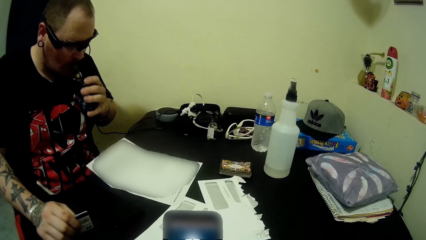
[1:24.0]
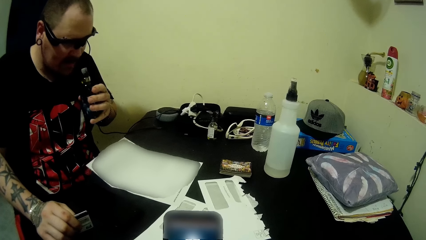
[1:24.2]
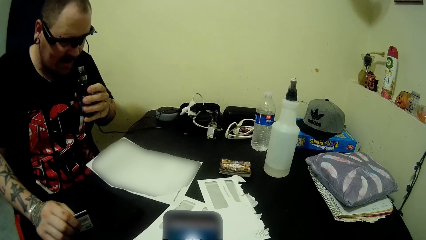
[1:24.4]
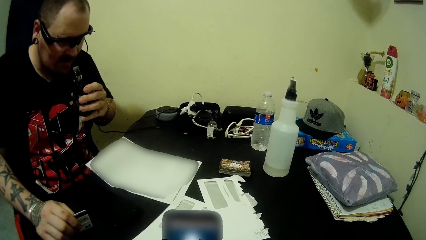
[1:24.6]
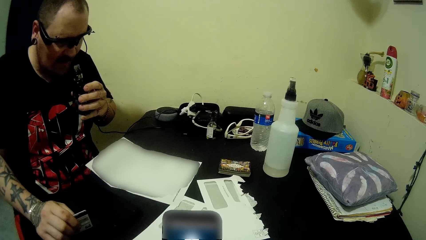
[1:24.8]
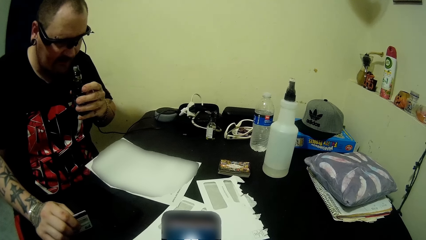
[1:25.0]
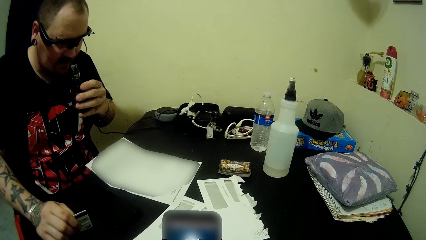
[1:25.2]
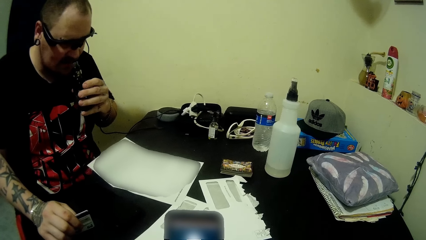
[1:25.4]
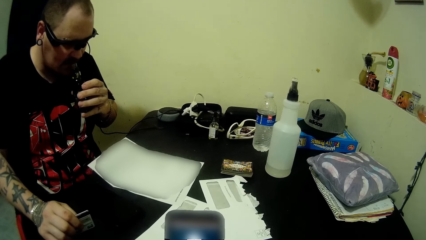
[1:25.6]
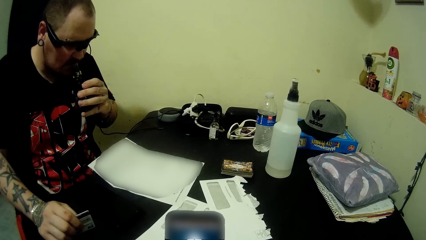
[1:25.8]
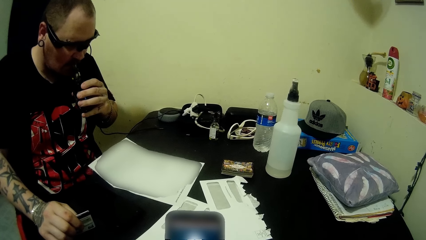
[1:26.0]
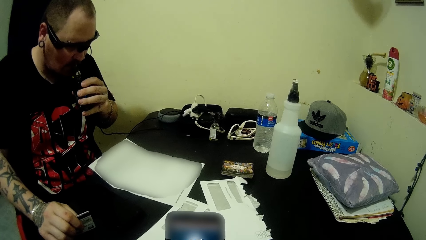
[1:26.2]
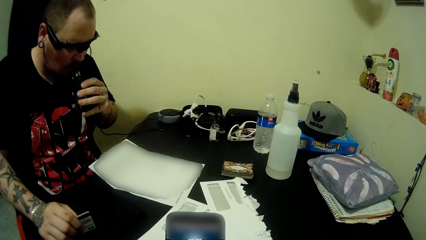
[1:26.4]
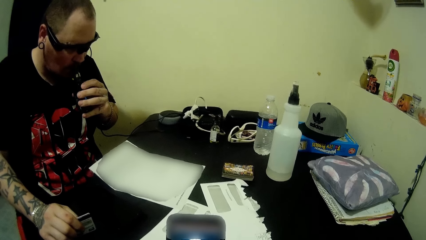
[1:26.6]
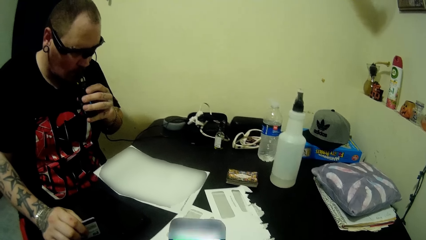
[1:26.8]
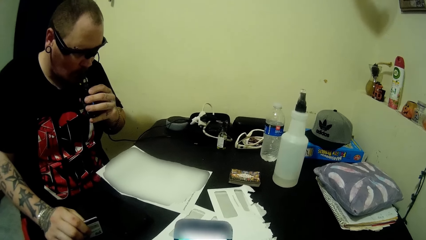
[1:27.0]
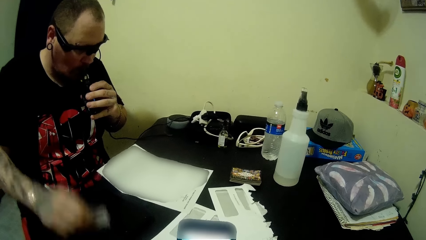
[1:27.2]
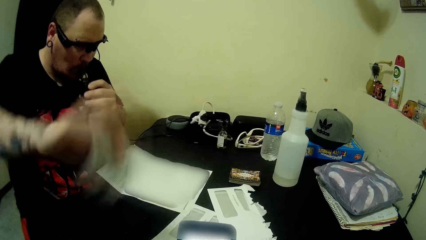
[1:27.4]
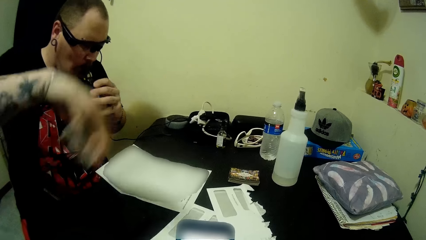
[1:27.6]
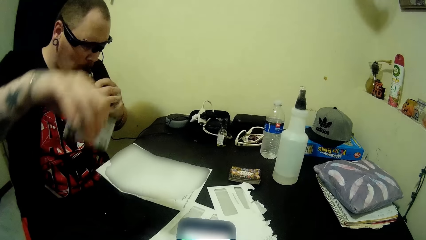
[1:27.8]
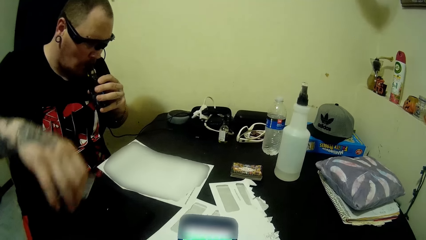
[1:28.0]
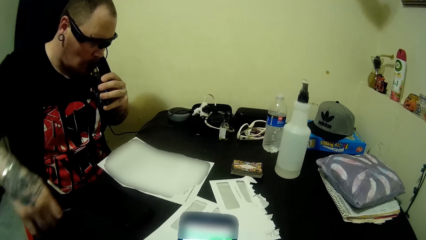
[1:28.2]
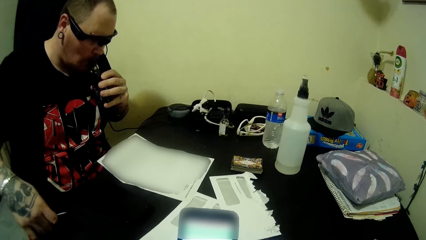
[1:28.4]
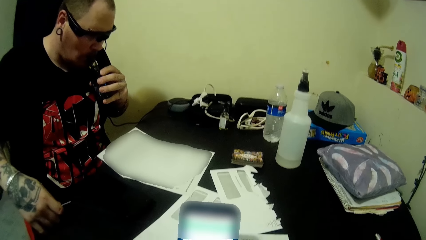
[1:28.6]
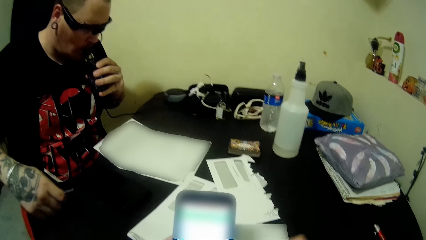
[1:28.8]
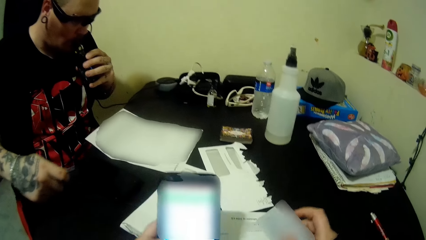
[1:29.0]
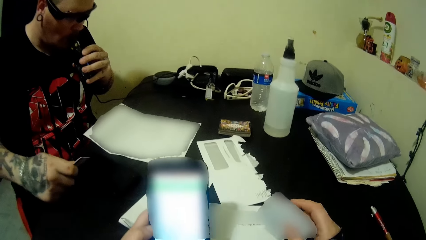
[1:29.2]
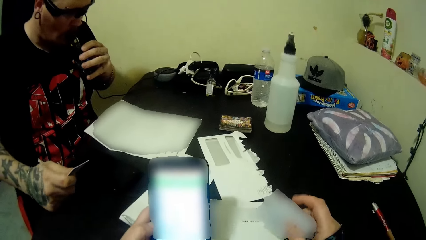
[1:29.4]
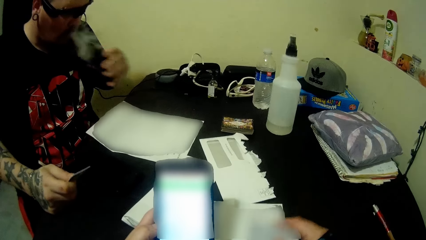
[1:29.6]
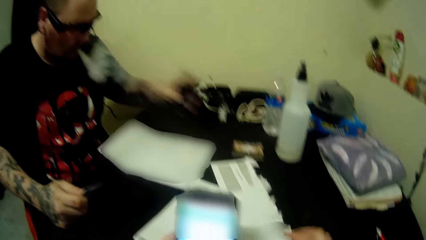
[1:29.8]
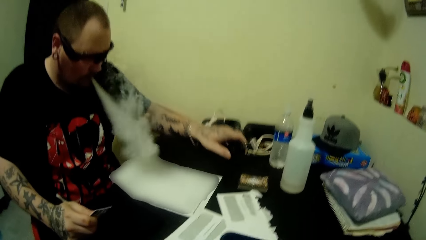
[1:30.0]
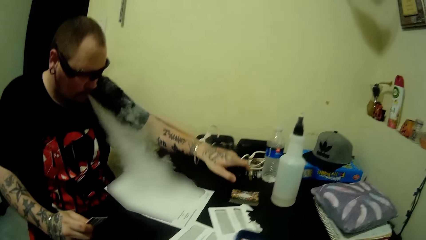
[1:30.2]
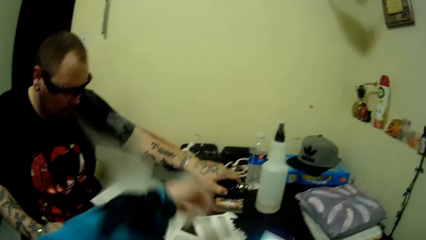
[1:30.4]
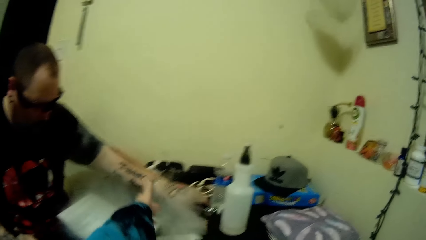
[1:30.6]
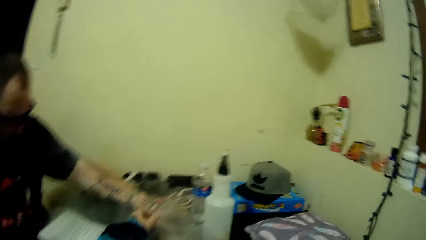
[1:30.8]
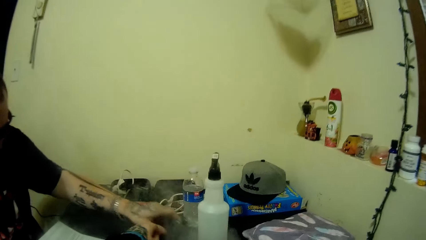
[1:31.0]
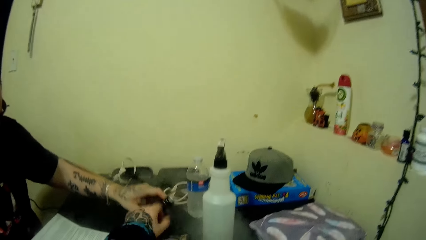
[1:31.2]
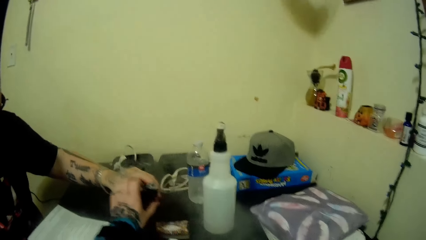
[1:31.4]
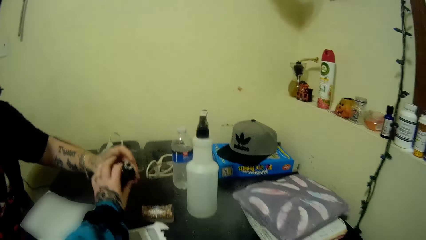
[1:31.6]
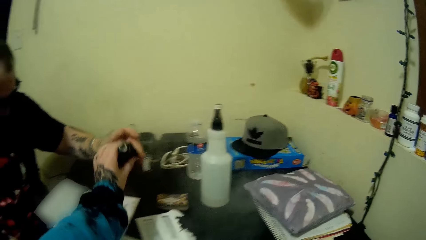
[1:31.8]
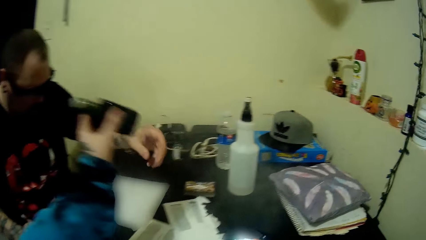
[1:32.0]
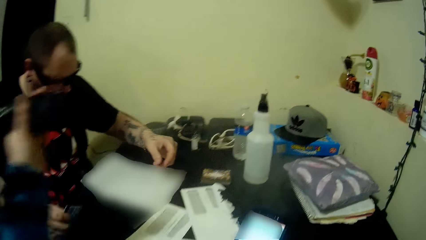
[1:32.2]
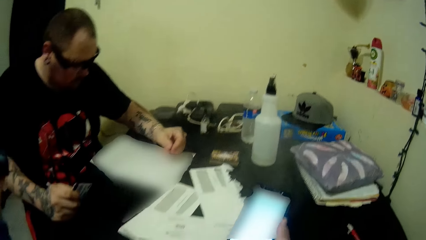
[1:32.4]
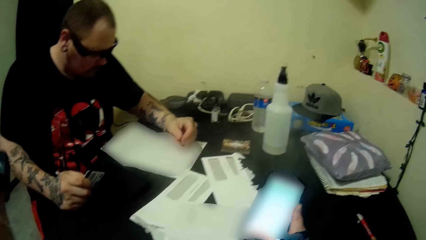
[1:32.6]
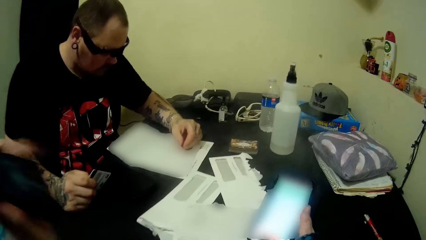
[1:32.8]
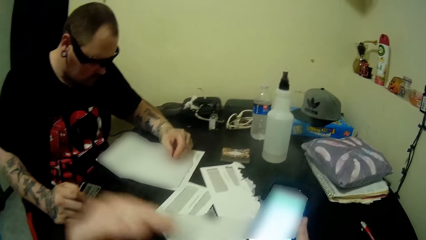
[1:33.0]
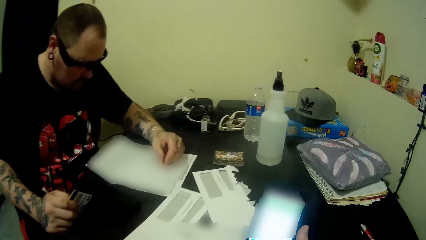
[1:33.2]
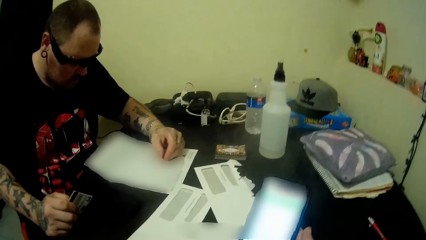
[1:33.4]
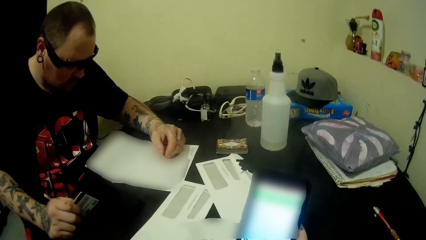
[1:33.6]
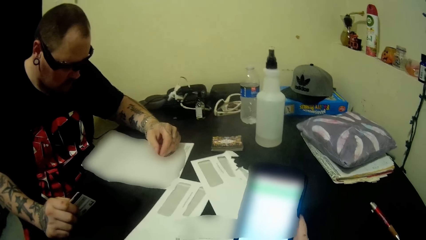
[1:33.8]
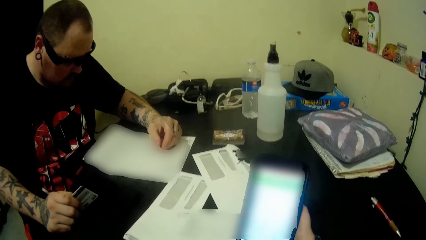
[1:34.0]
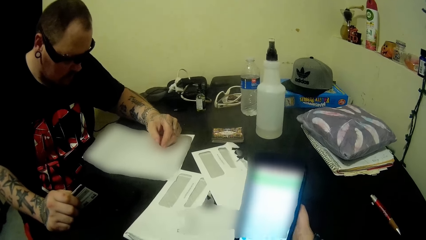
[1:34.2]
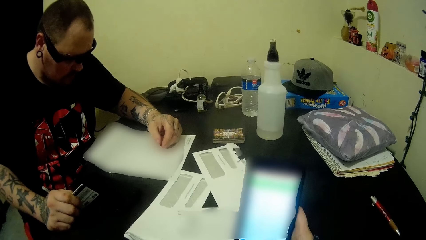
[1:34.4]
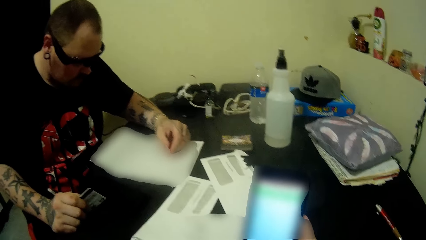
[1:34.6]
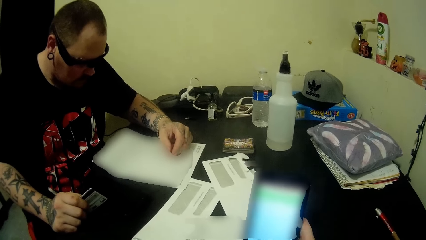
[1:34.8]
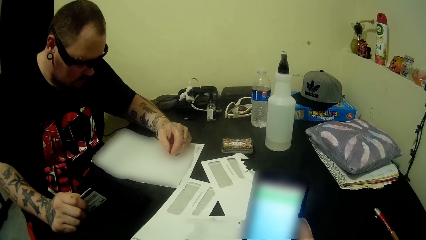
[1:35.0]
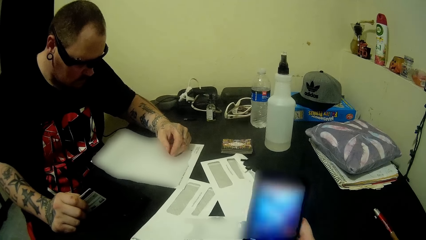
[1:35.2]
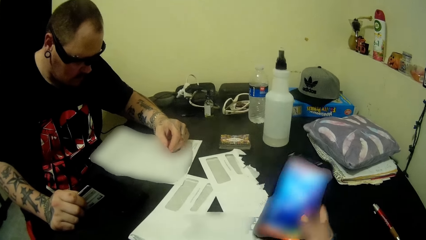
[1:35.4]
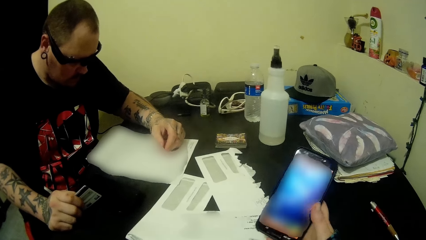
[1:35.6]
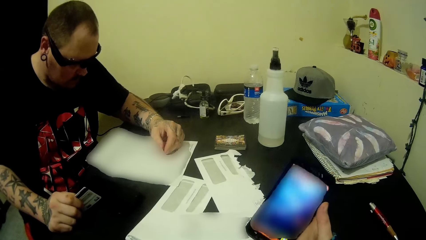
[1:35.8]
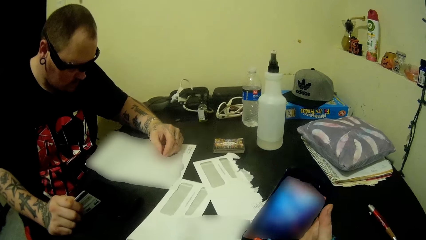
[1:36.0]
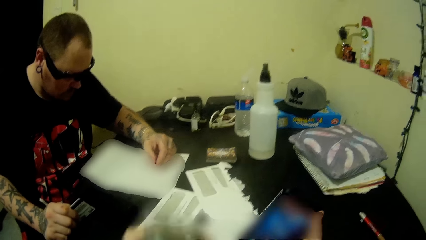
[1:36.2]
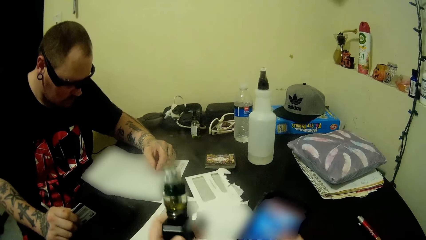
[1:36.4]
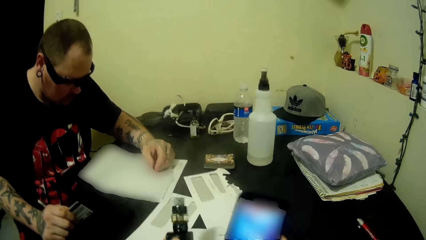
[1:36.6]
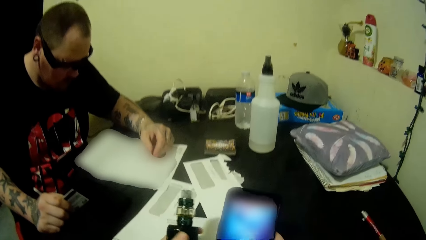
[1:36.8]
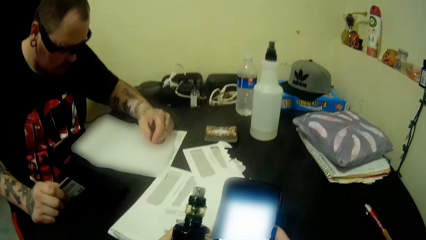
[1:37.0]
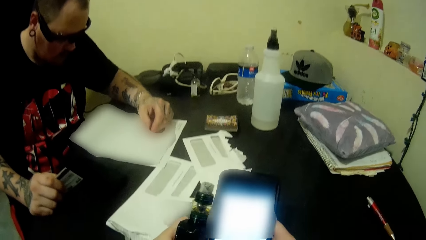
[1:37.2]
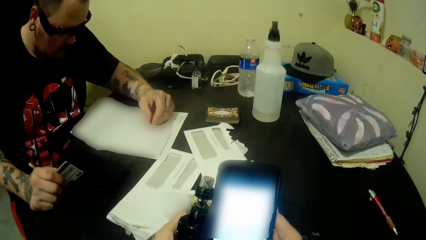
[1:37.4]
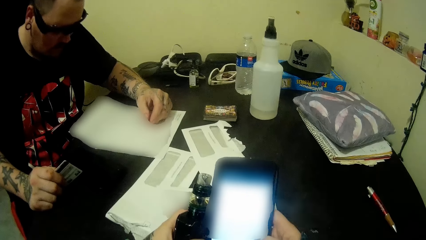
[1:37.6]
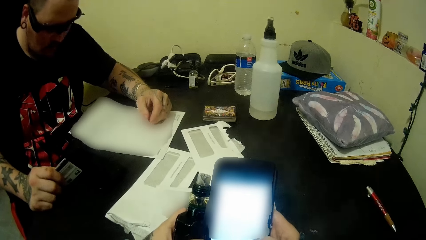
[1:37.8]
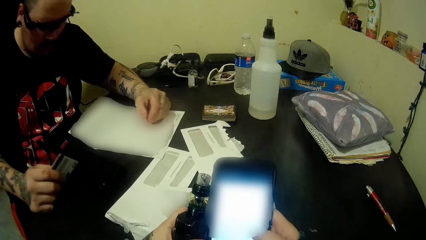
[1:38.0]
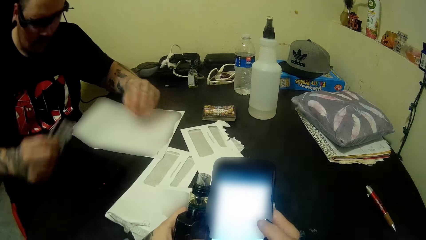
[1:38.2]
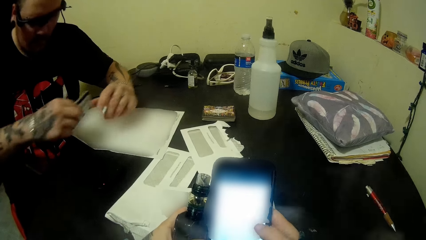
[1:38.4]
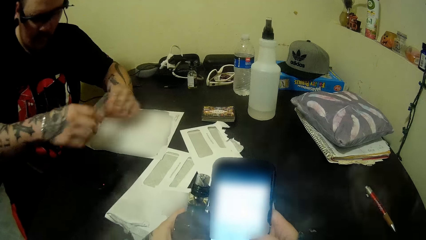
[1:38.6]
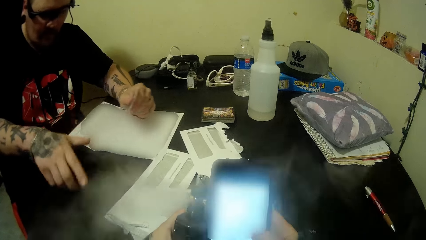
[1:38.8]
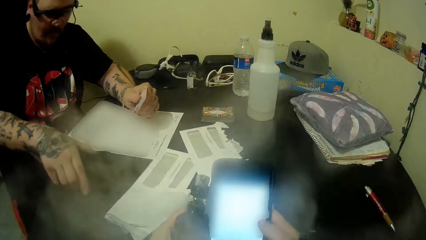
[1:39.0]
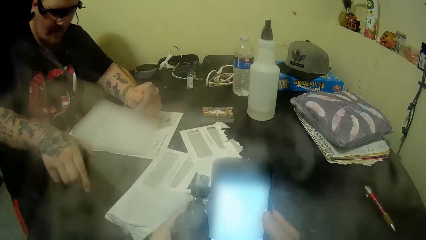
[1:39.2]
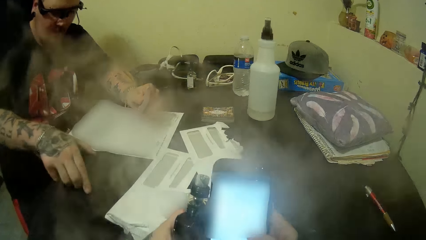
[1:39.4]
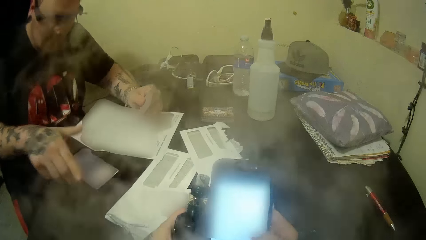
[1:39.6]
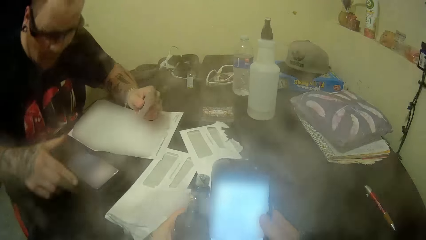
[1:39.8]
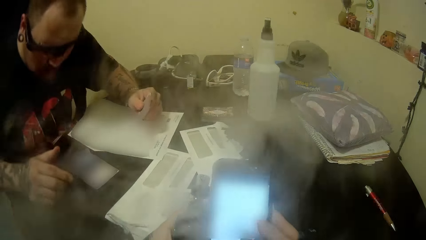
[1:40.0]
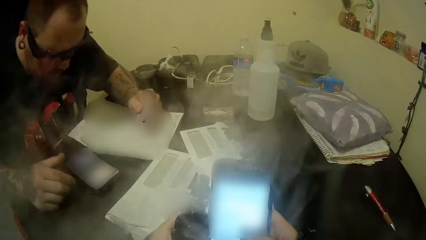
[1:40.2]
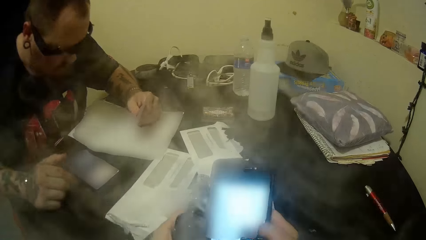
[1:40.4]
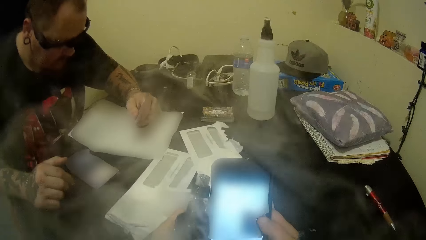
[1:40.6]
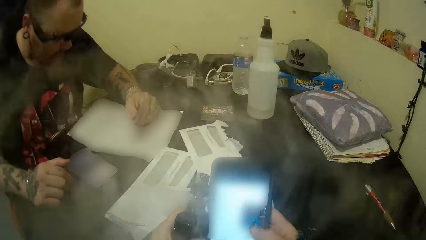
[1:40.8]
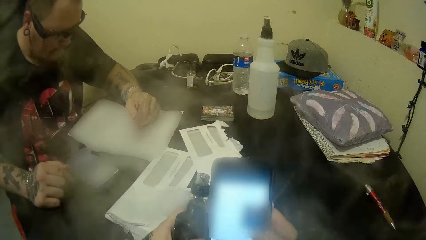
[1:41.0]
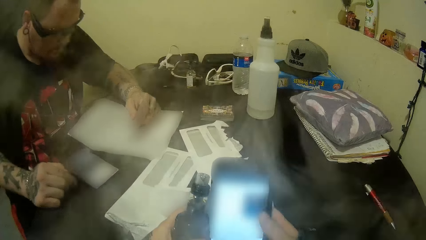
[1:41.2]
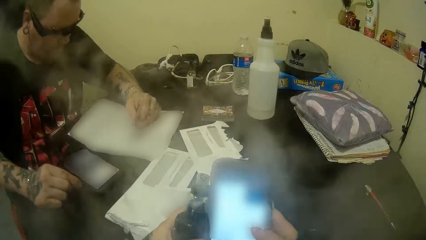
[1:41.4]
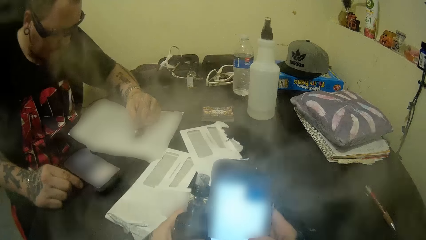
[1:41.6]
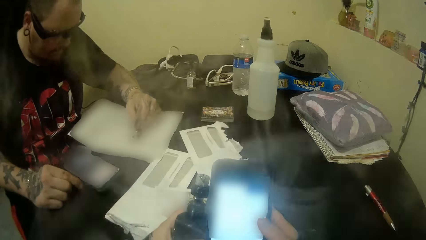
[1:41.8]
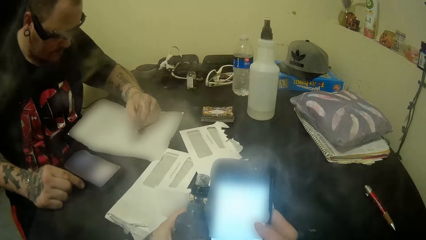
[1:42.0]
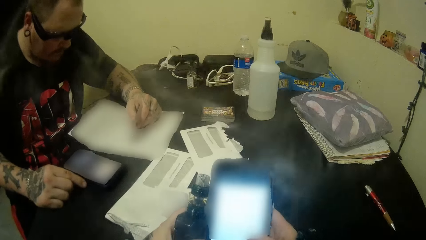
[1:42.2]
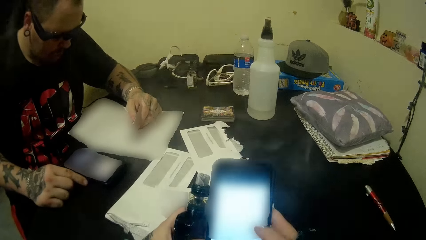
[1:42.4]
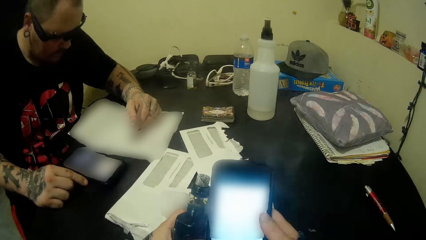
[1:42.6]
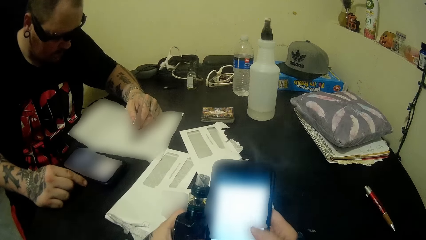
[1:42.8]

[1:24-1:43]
A man uses the vape bottle and waves his hands. The man holds the card. The camera wearer collects the vape bottle from the man. They use the vape bottle and hold the phone. The man talks over the phone.
